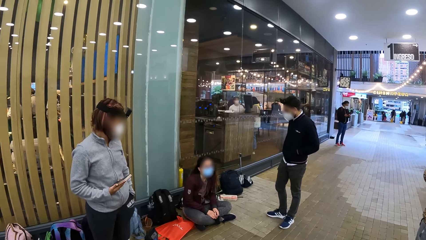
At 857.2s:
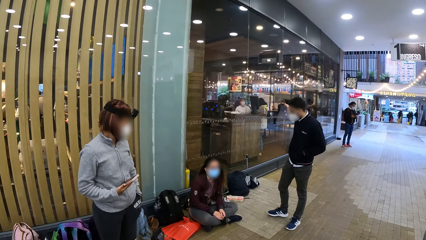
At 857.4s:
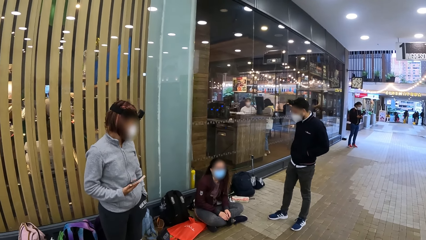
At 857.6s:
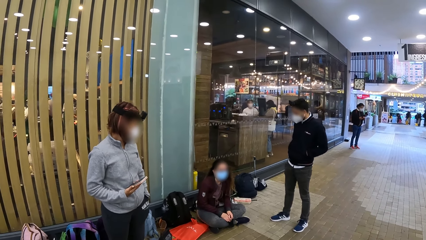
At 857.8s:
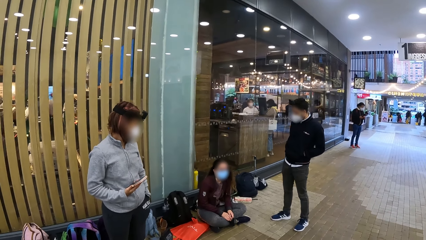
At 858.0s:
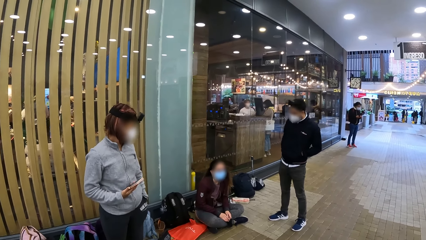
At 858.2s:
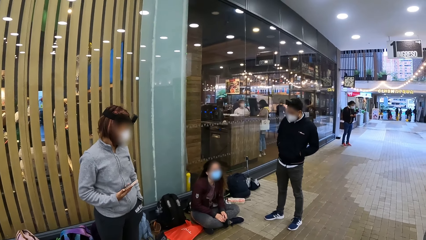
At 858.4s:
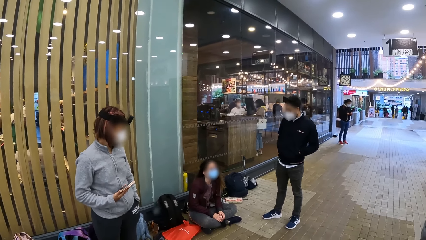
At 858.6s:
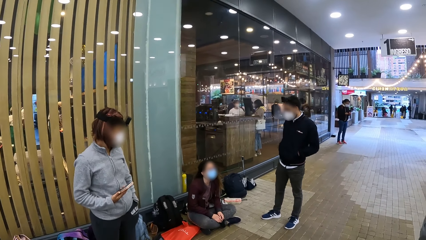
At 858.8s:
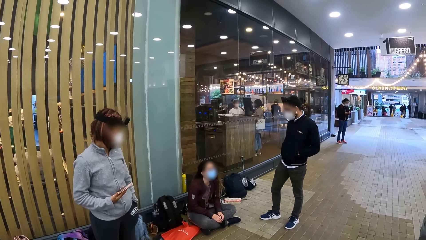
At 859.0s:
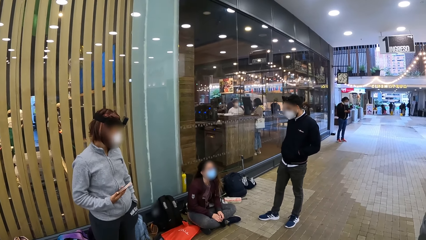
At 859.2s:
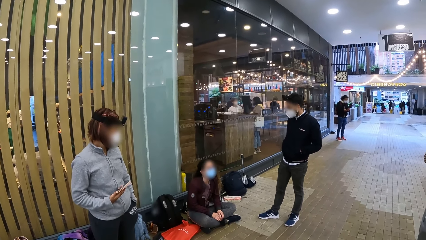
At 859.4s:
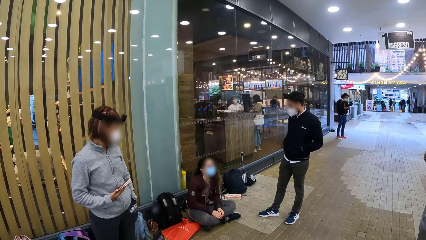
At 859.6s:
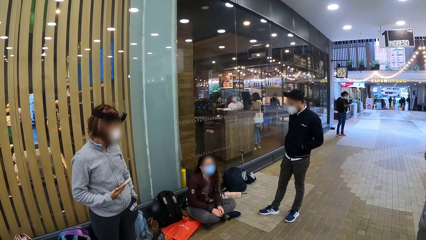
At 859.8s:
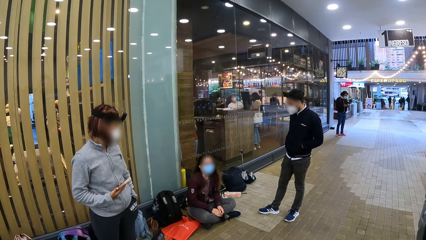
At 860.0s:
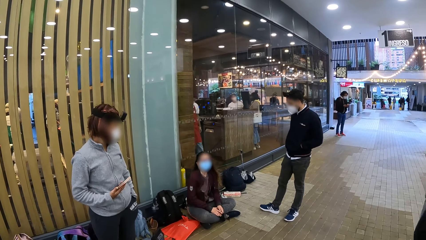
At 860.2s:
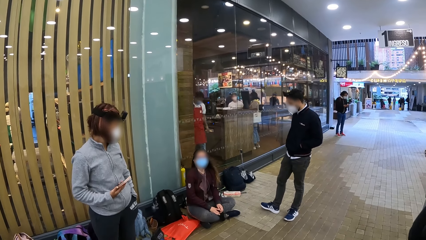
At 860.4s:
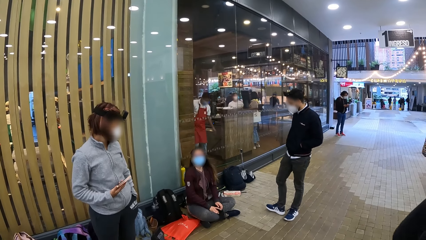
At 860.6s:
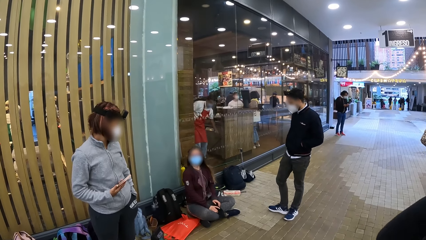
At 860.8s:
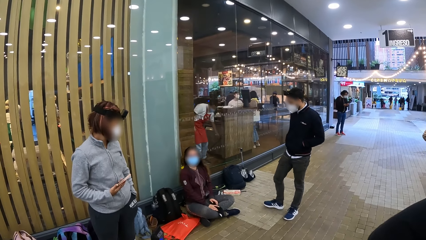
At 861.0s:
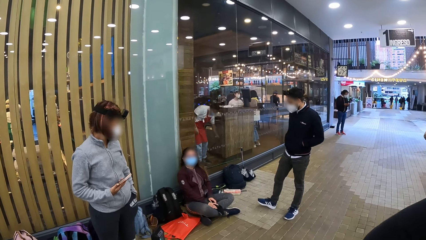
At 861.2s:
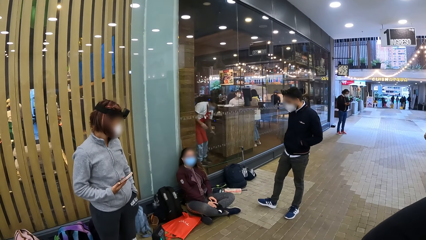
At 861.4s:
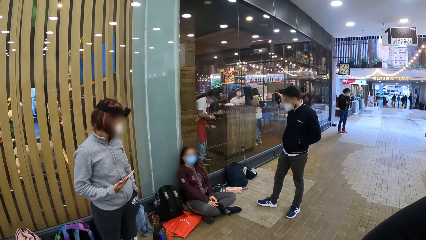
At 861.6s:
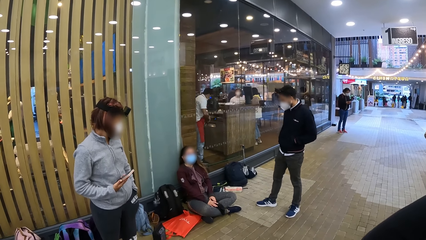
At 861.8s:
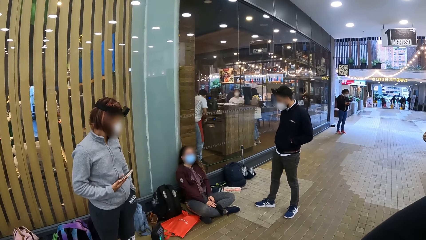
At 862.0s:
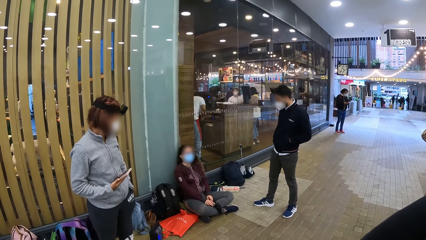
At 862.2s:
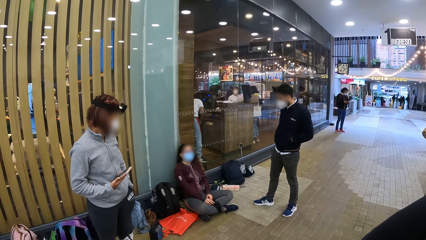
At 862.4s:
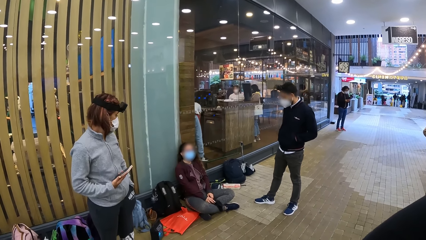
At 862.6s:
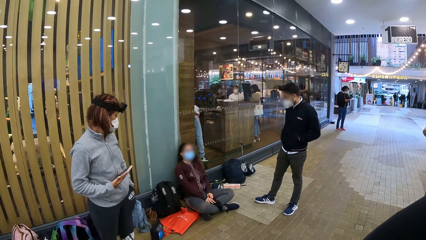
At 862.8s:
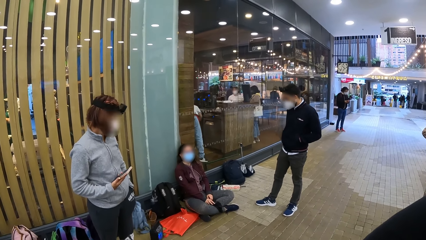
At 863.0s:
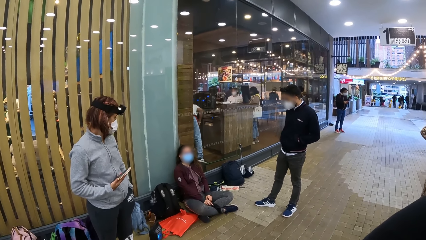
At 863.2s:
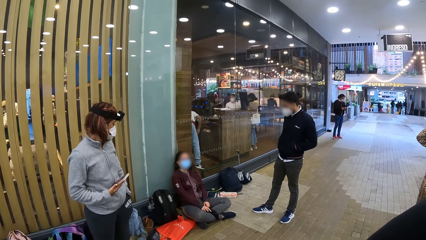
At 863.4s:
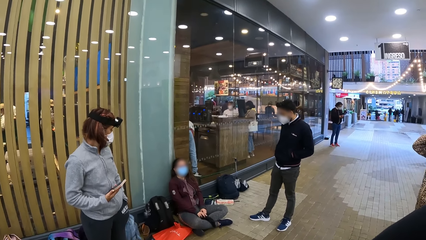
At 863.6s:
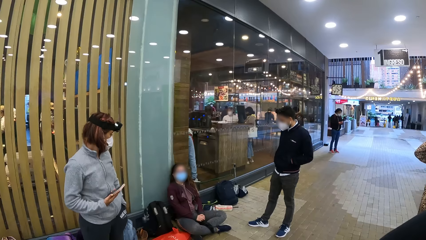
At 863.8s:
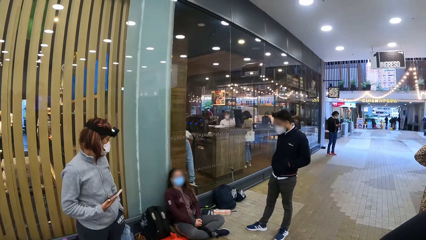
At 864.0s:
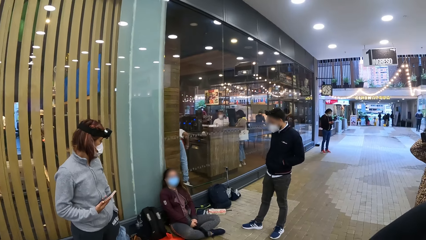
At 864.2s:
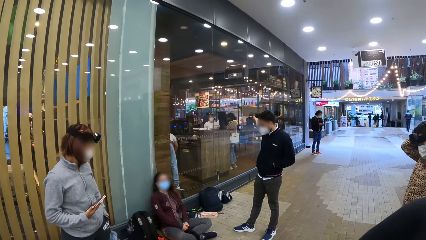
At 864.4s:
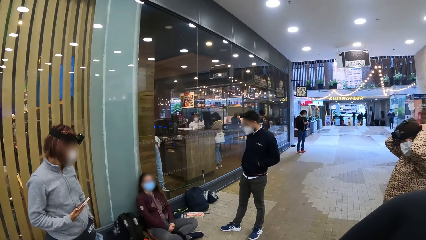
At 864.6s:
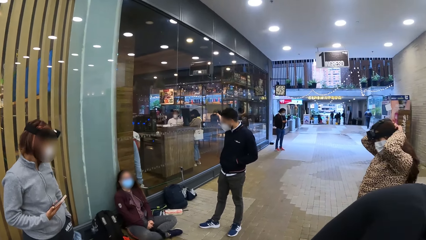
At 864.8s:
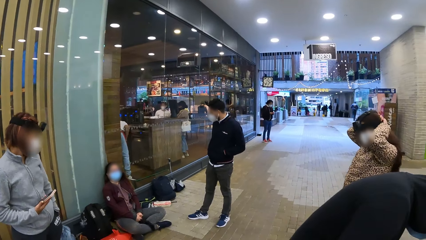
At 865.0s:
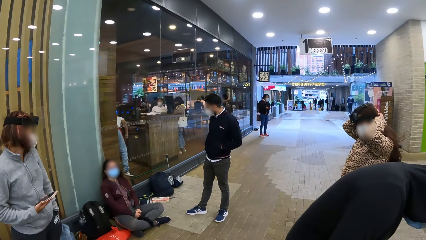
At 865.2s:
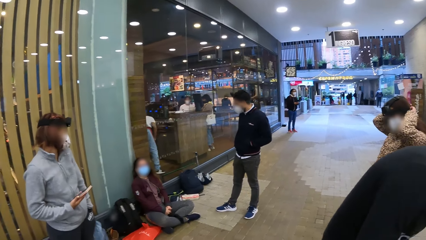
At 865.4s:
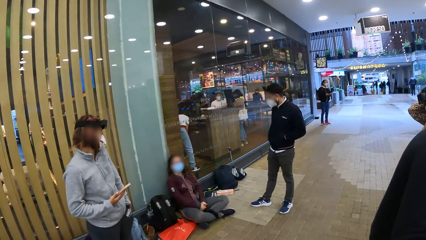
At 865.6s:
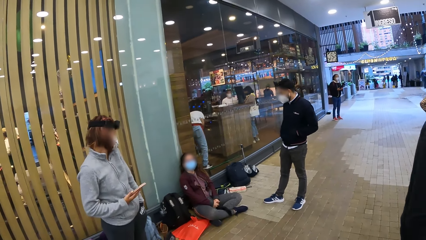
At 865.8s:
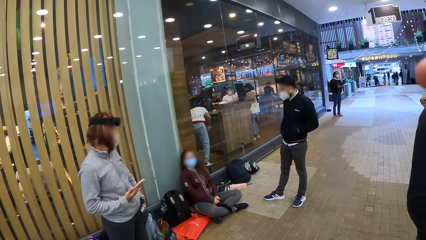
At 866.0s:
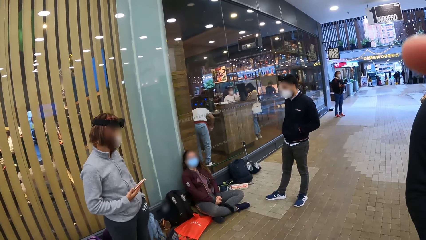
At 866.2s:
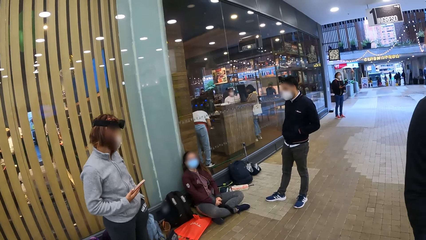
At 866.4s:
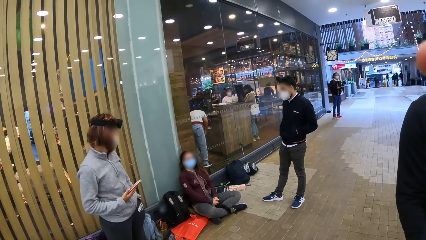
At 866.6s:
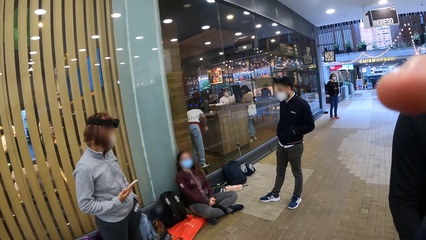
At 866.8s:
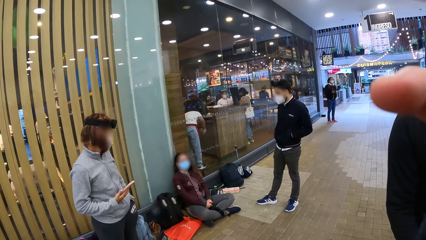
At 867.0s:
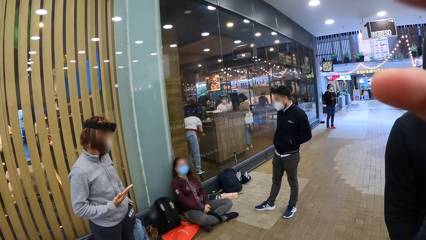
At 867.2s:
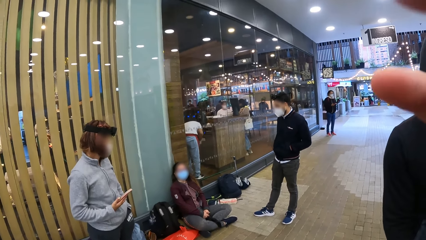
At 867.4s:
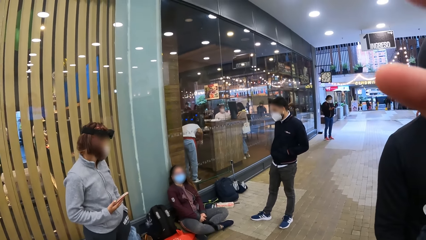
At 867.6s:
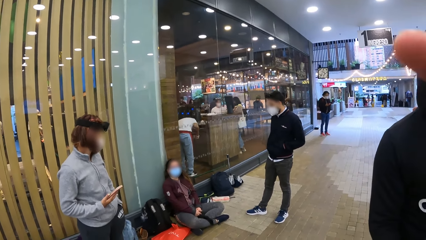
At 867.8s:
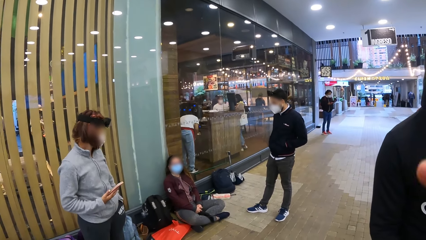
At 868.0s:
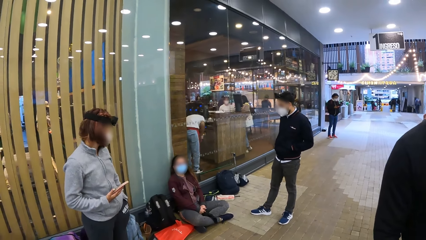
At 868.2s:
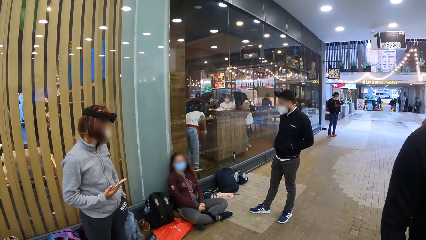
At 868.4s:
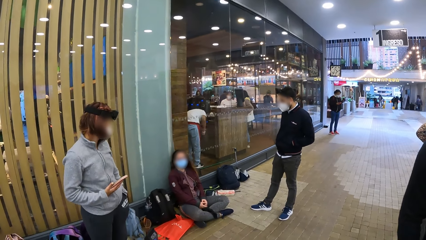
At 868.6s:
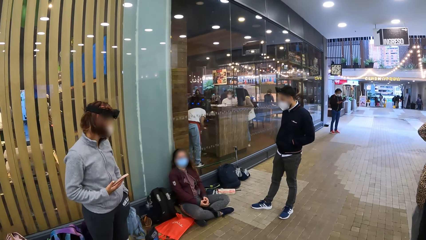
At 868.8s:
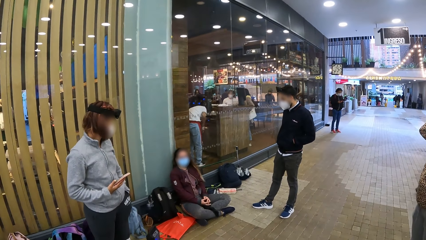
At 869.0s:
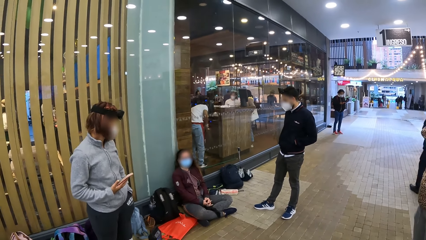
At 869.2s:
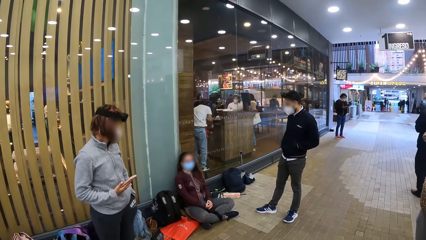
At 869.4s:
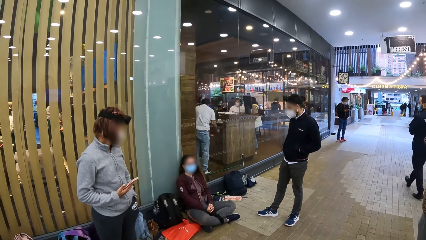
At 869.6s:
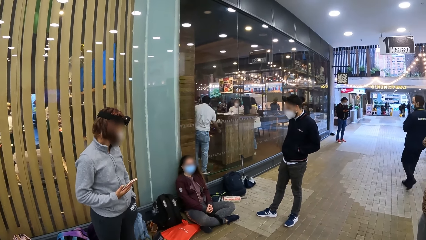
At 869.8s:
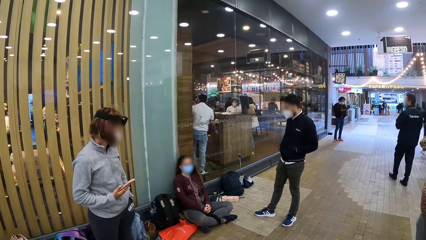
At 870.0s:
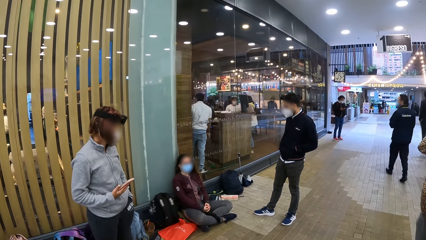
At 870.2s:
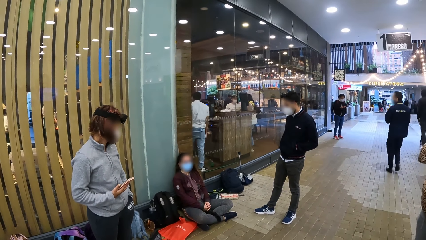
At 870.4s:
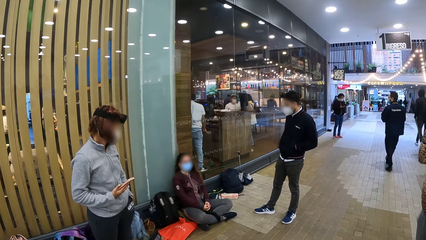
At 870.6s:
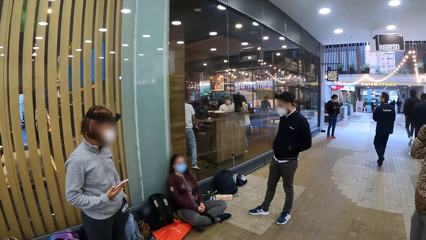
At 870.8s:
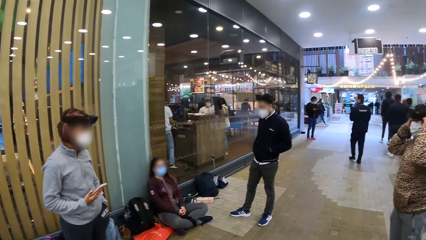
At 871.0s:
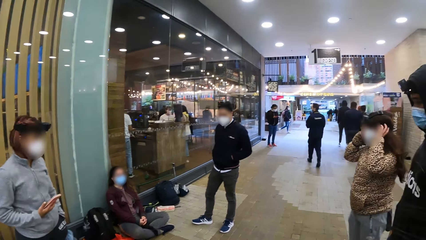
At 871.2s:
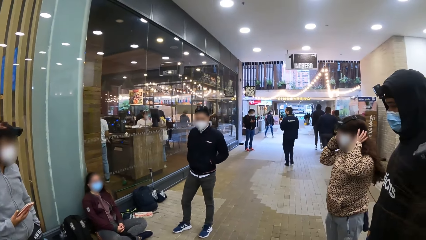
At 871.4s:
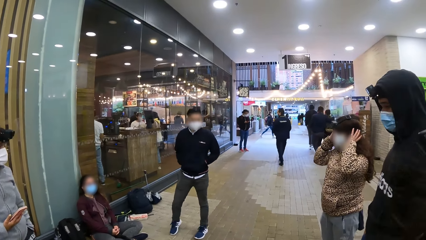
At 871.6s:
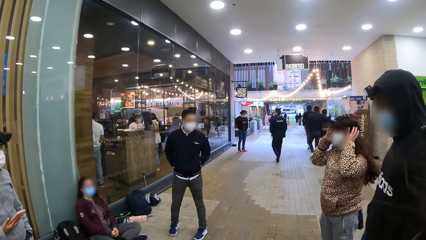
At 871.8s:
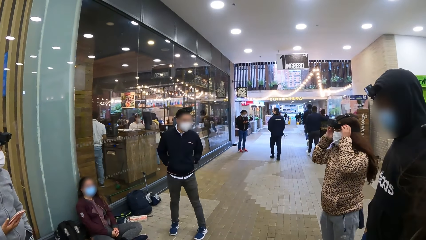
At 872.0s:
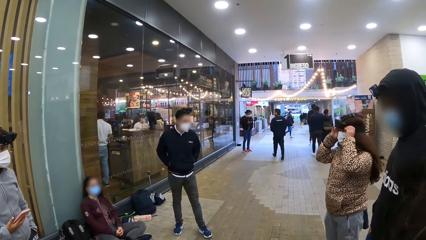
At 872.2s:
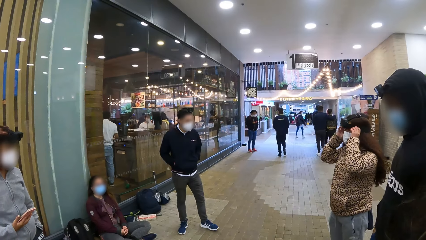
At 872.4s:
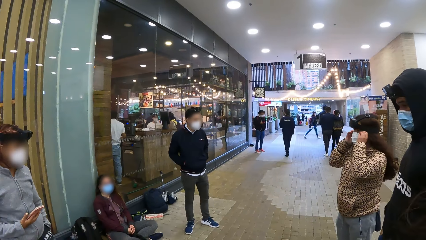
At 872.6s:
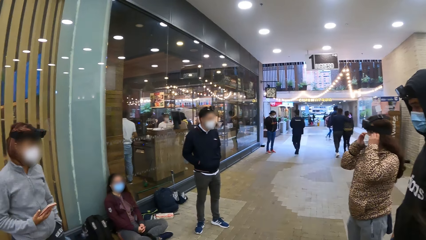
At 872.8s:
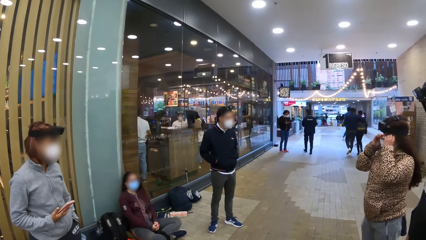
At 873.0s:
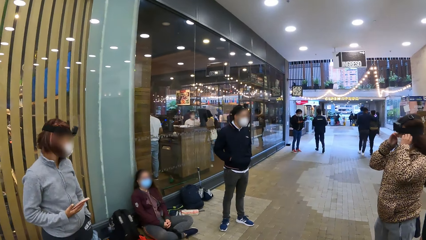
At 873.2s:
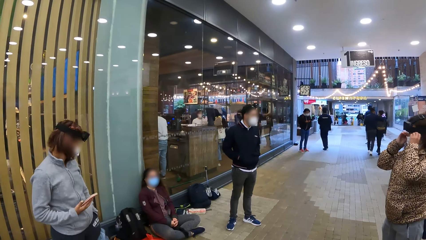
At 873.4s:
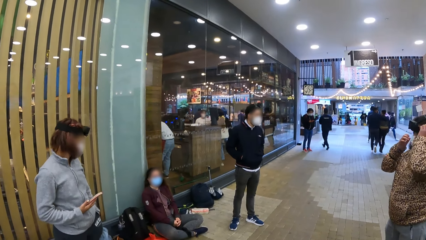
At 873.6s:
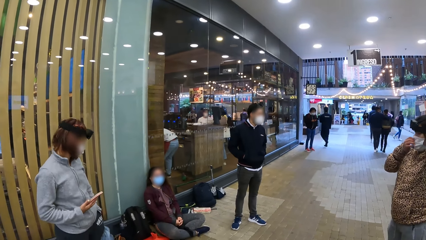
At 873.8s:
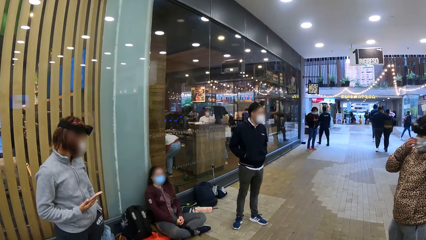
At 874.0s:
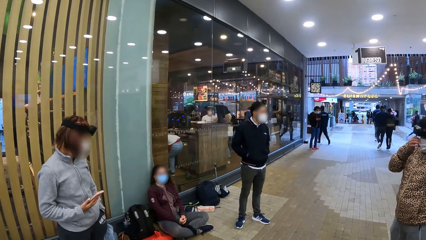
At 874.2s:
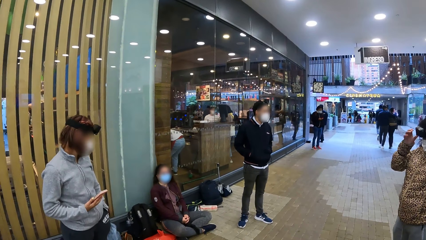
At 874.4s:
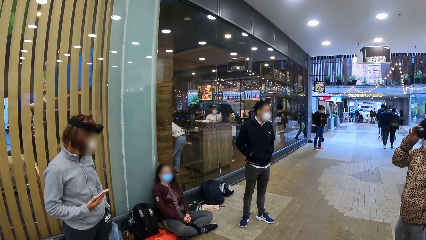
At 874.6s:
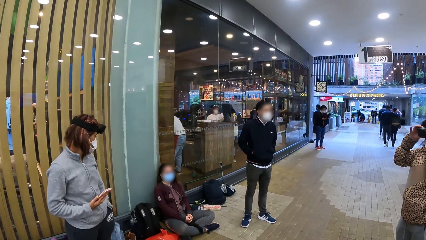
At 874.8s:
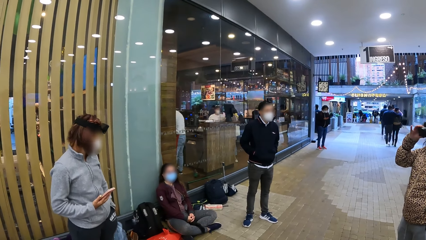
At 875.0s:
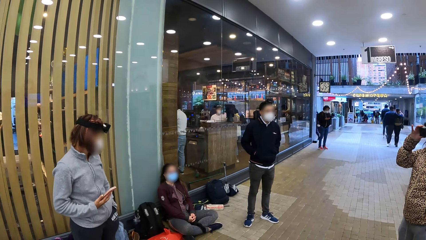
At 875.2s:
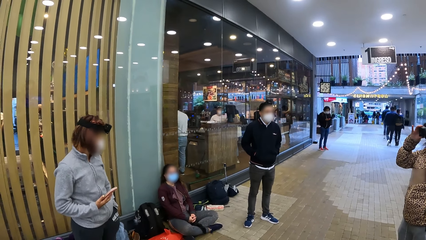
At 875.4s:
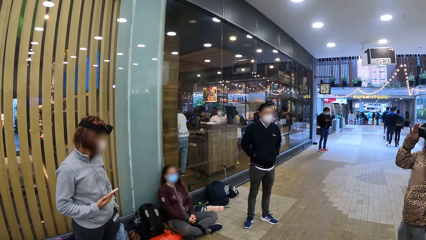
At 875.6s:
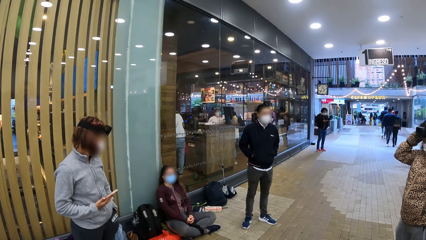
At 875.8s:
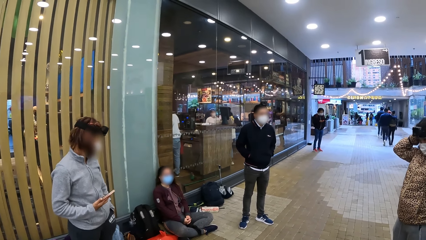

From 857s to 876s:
The camera wearer looks around. They hold the camera. They stare at people in the mall.
